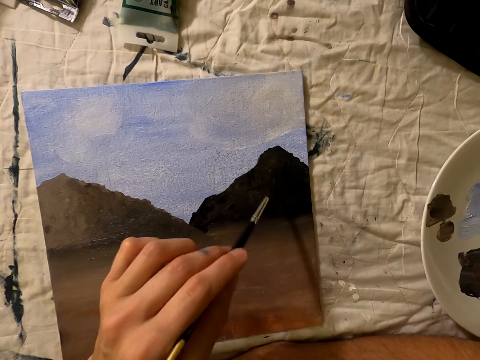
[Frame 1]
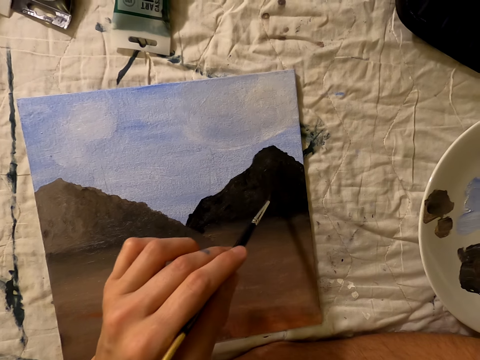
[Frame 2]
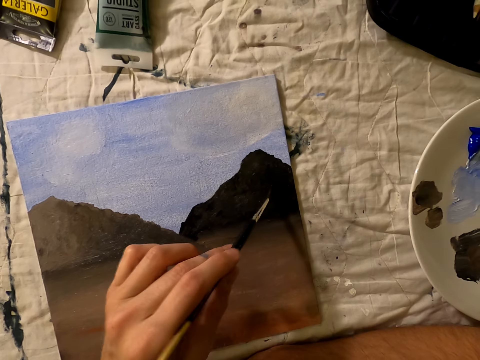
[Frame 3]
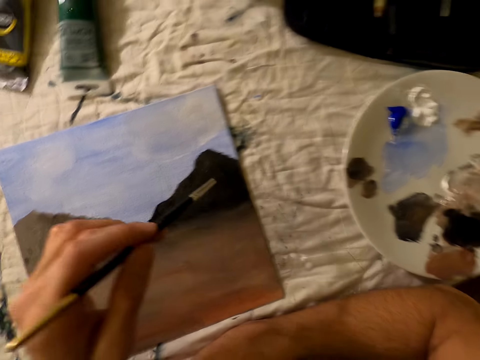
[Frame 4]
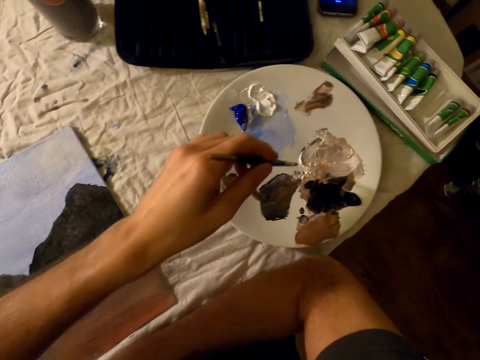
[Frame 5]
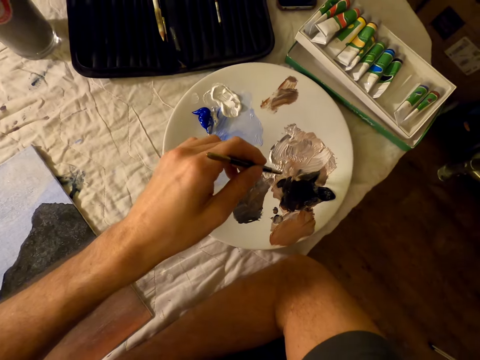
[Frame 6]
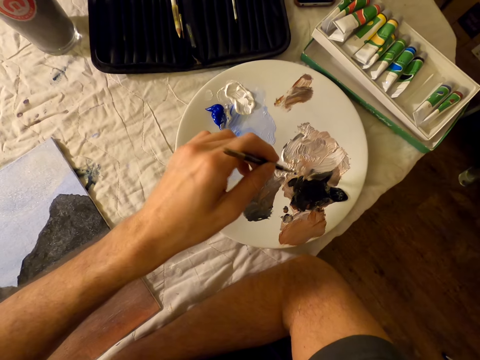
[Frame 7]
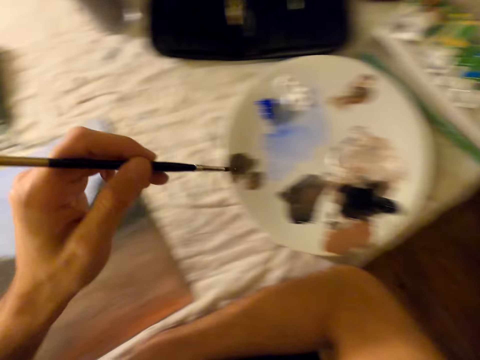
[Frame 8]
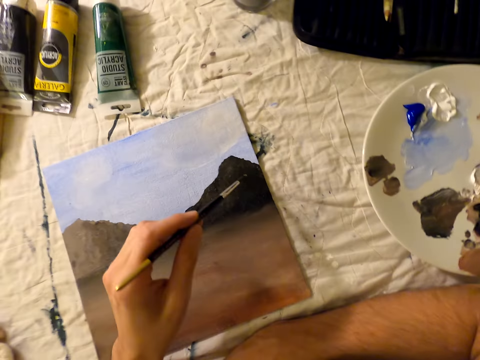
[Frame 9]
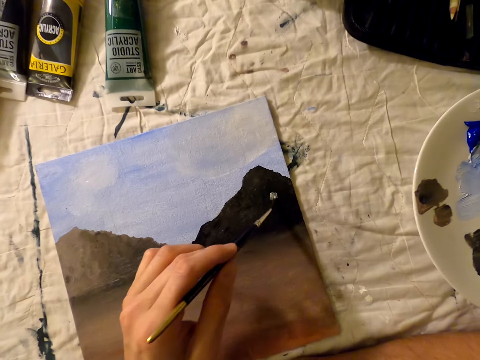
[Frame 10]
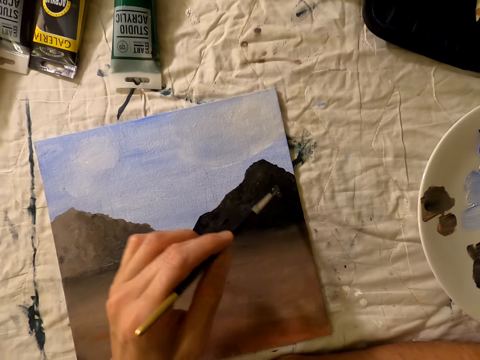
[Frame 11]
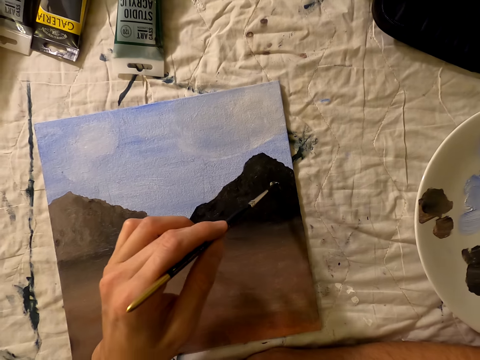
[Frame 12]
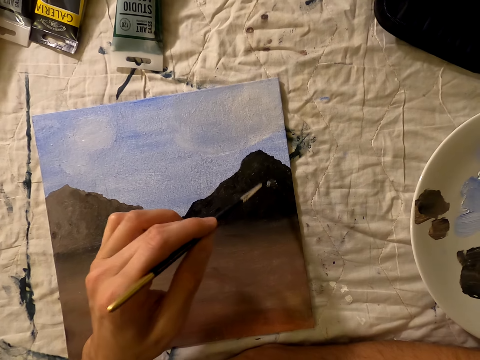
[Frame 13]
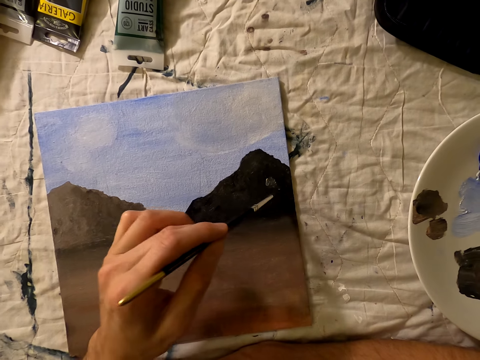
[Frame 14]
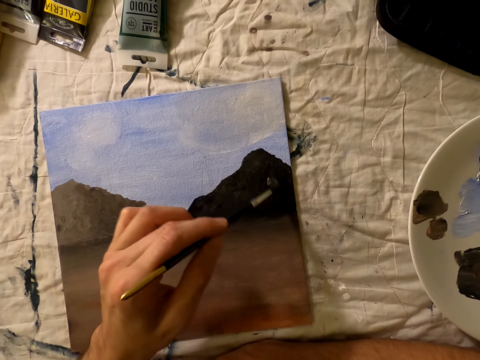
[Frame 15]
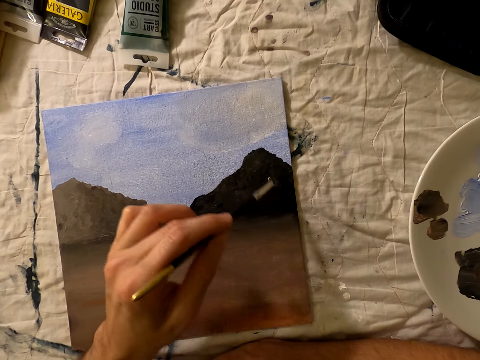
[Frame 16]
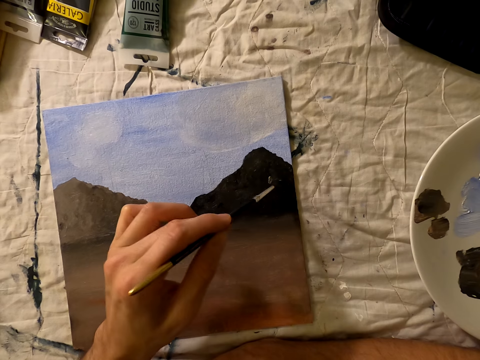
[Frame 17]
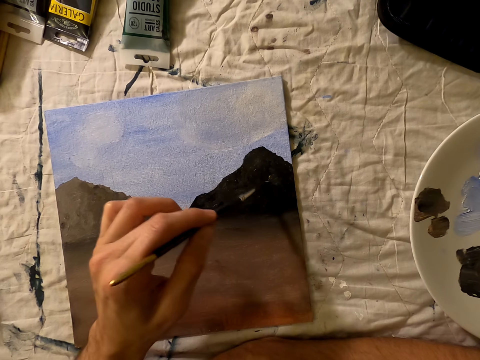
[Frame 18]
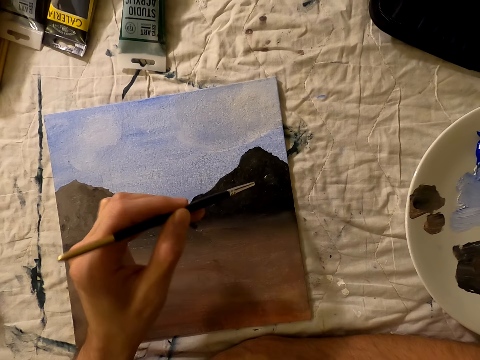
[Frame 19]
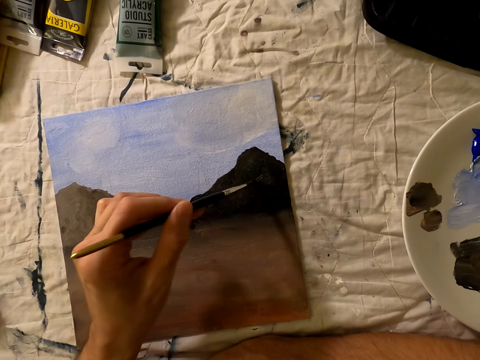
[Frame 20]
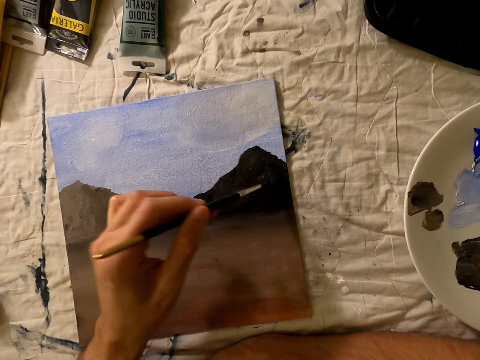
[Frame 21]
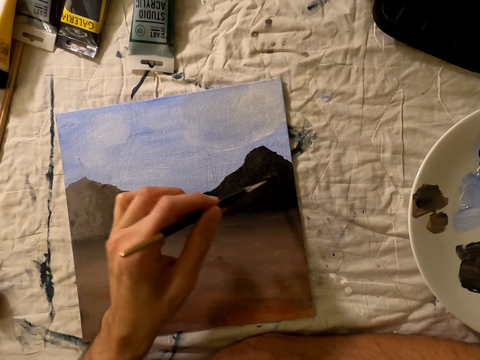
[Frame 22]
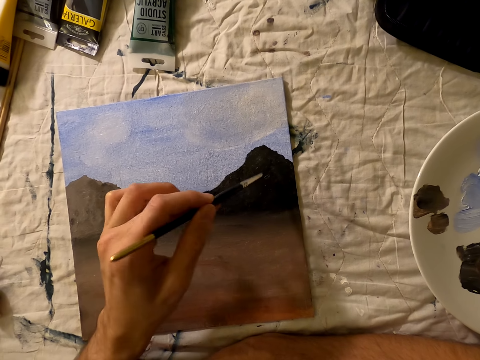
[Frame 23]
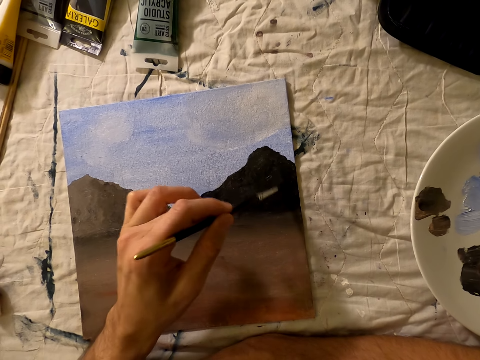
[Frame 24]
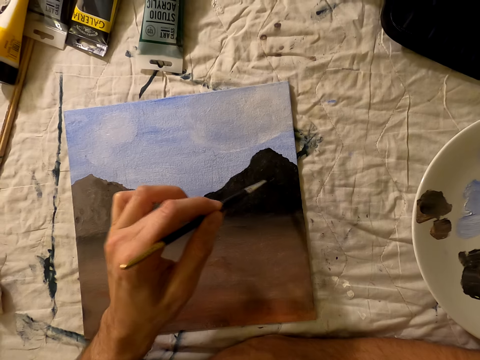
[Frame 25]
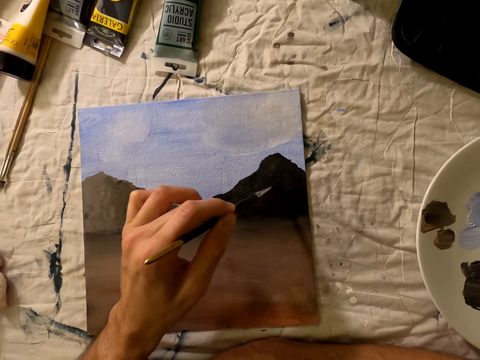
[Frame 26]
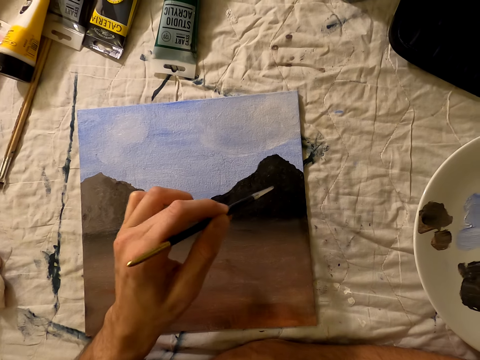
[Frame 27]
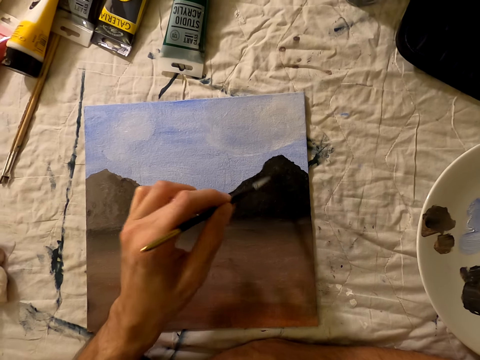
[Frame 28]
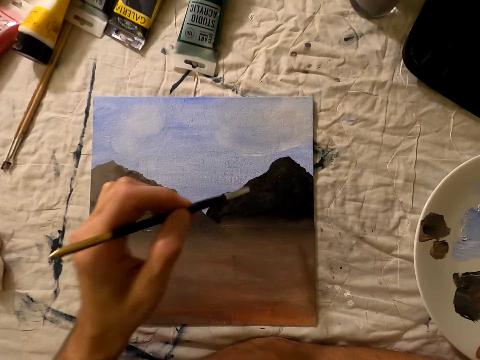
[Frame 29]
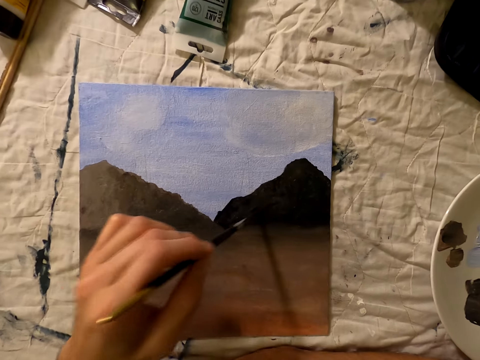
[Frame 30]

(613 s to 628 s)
The camera wearer places the brush on the palette. They collect paint. They paint on the painting paper with the brush.

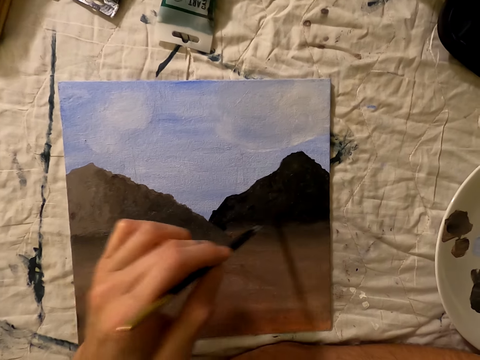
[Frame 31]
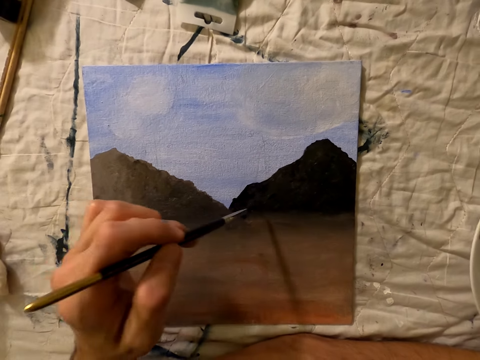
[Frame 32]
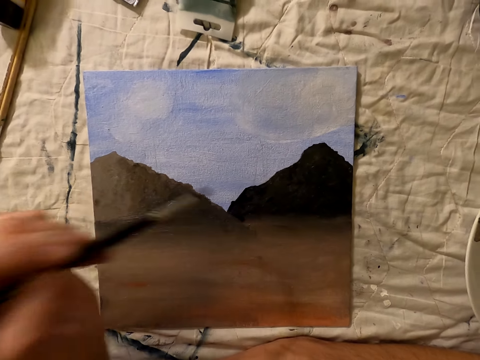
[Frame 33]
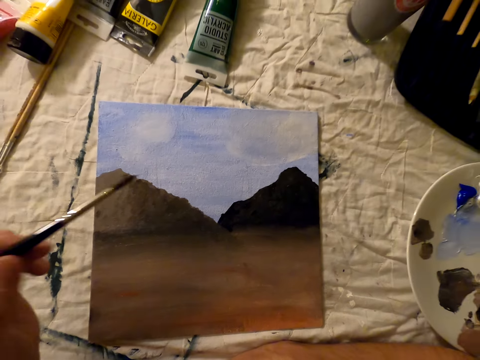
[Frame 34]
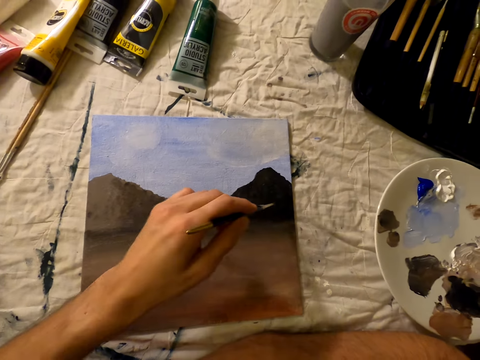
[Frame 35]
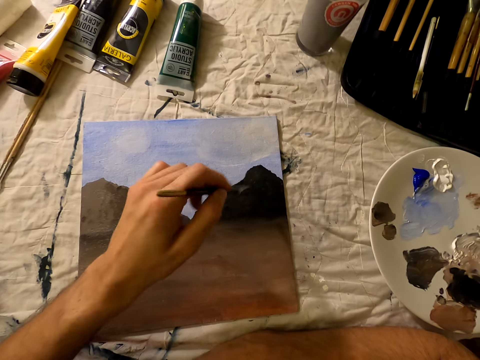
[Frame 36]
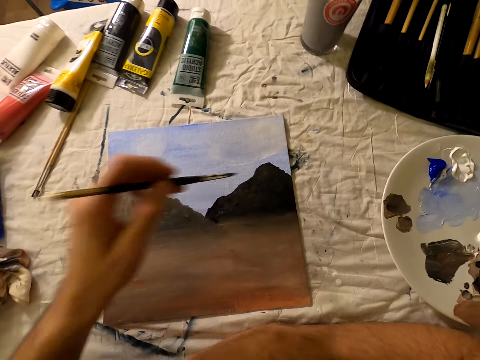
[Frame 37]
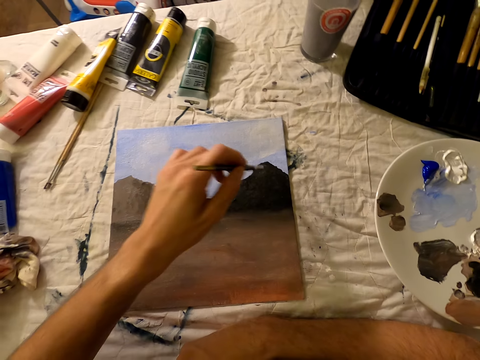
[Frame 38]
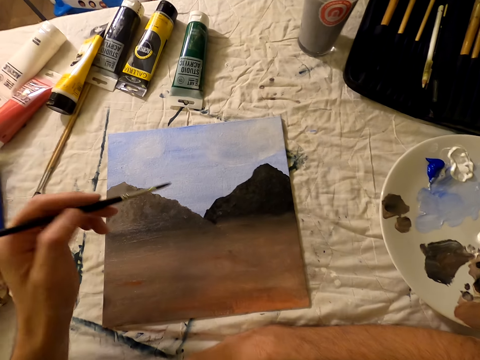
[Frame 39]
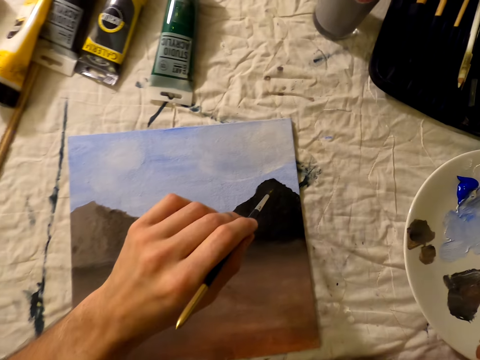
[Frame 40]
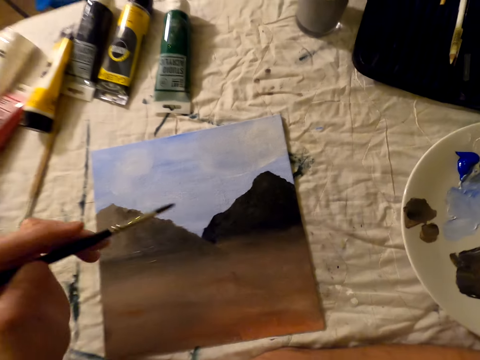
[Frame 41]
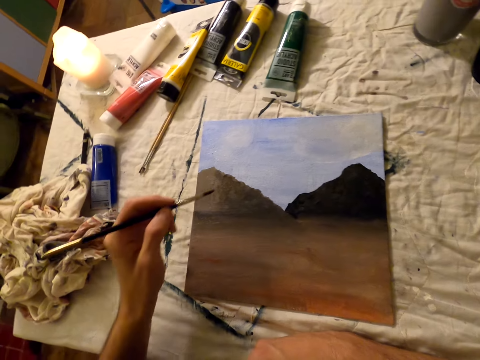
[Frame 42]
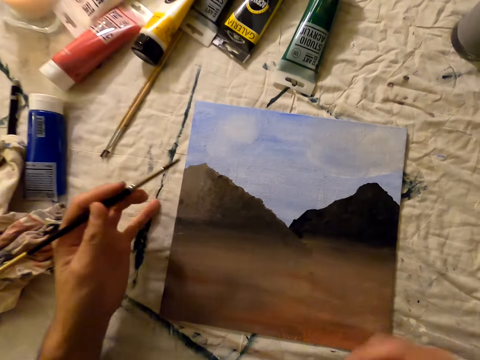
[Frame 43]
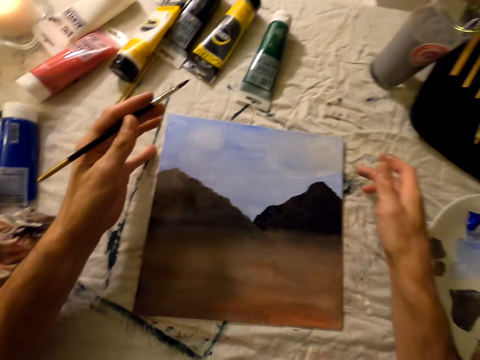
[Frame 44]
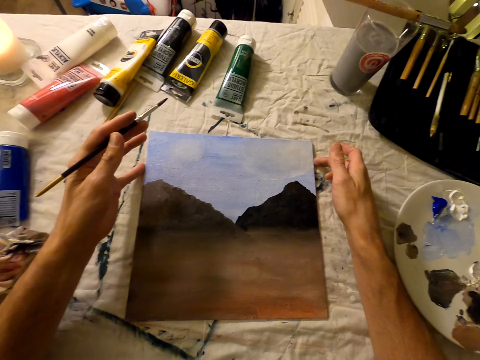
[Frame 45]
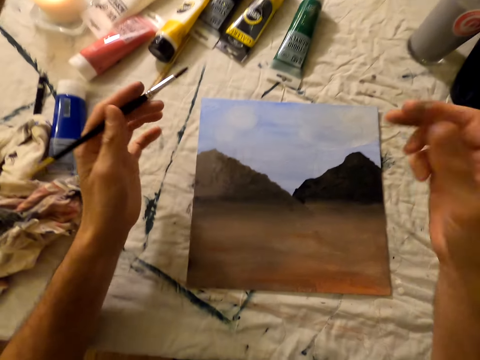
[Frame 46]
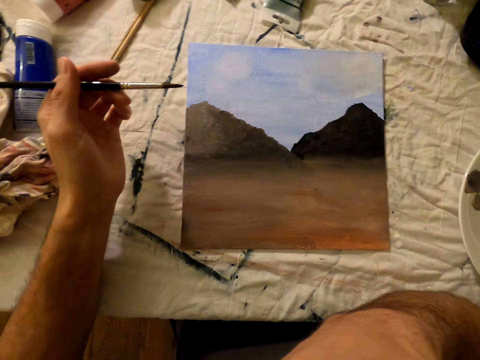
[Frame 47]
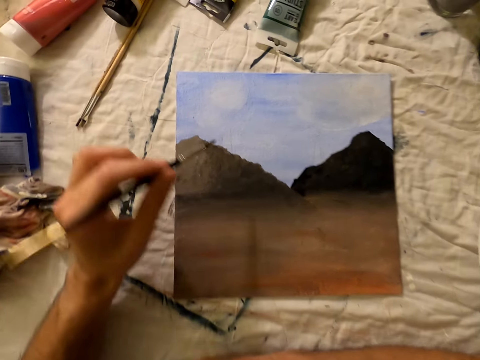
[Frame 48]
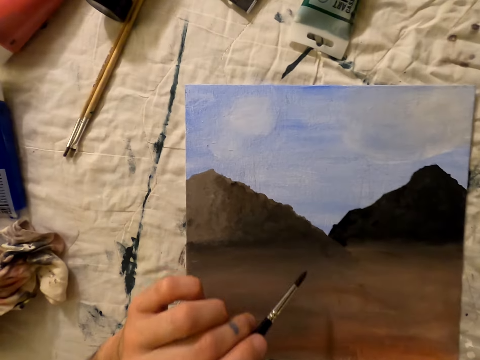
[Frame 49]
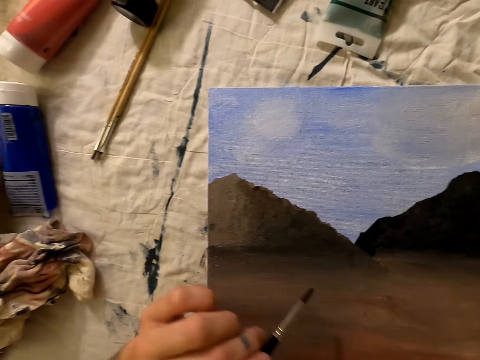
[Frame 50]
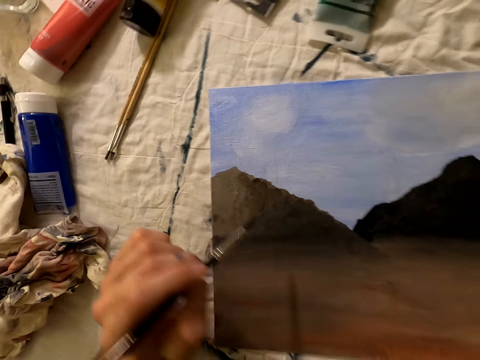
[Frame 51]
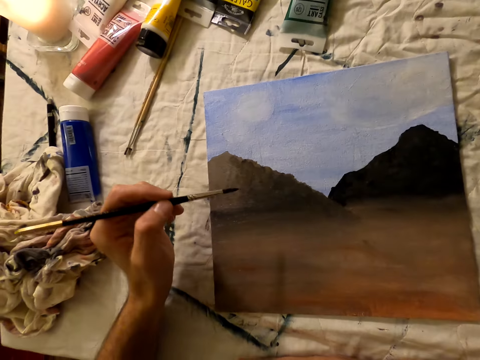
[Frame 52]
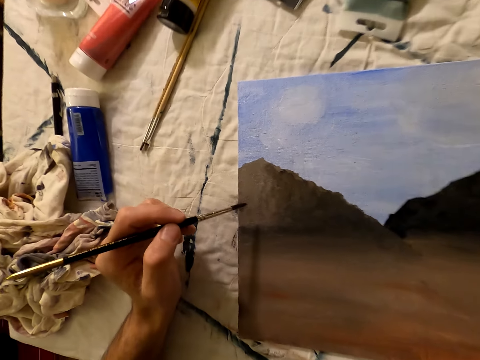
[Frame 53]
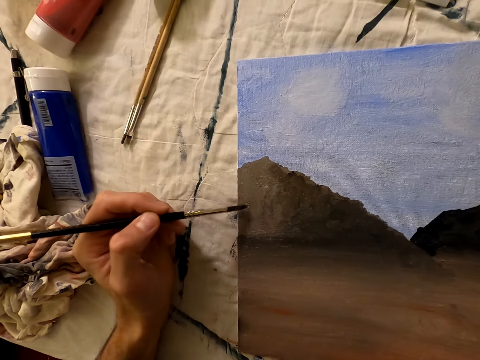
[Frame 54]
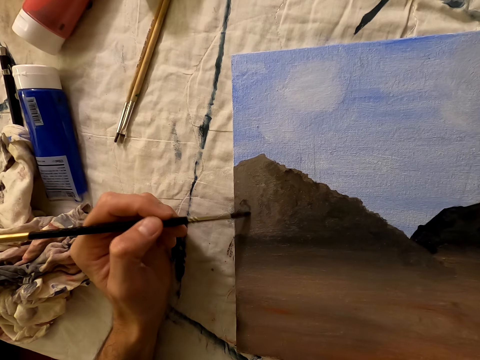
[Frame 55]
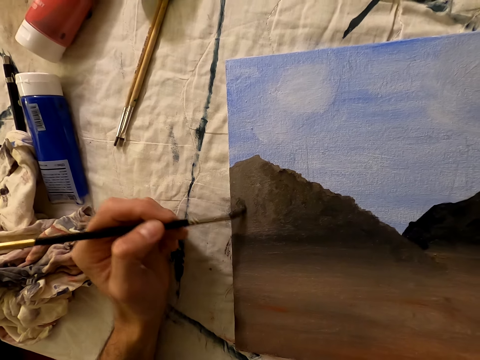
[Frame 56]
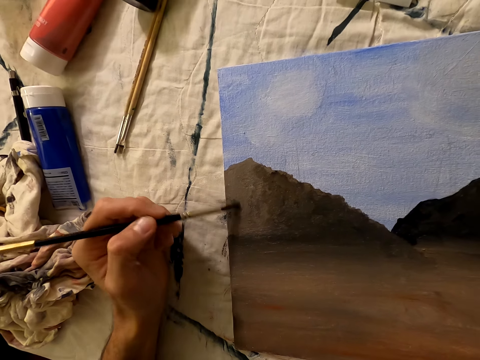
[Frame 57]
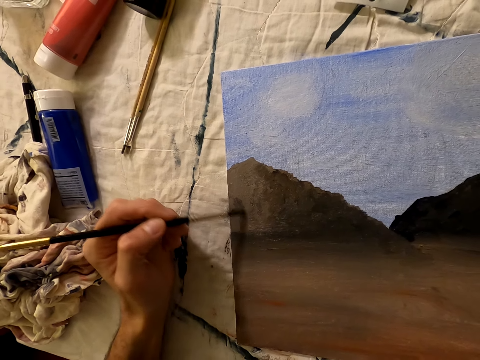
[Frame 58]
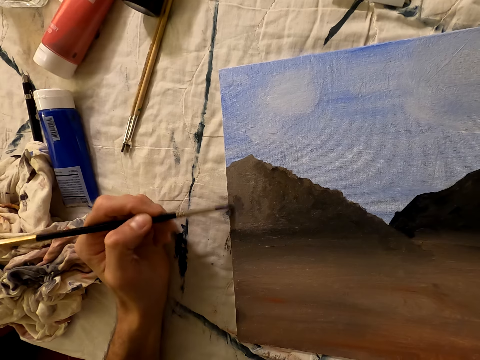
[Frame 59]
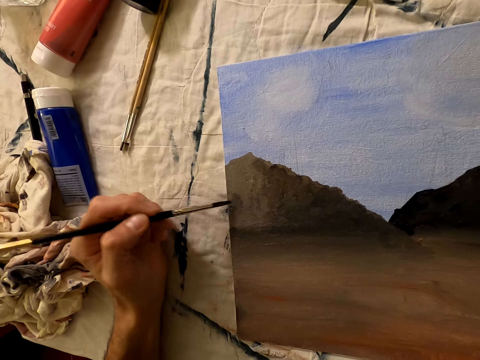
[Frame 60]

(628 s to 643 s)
The camera wearer moves the drawing or painting paper on the table. They do something. They paint on the painting paper with a brush.
